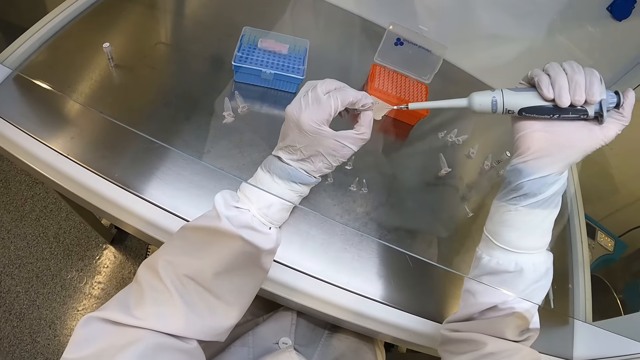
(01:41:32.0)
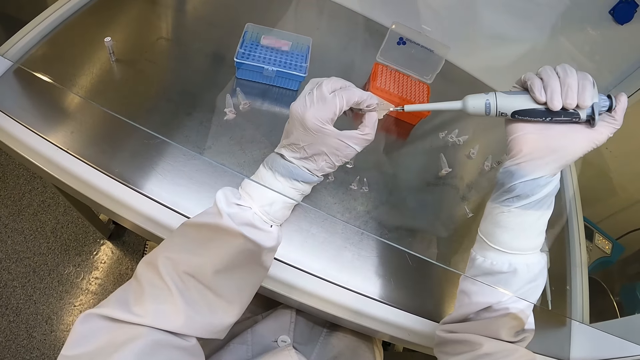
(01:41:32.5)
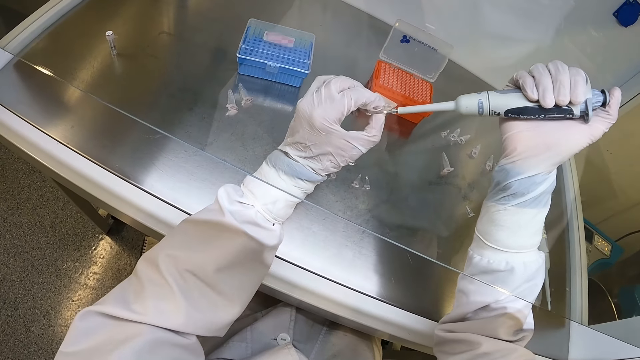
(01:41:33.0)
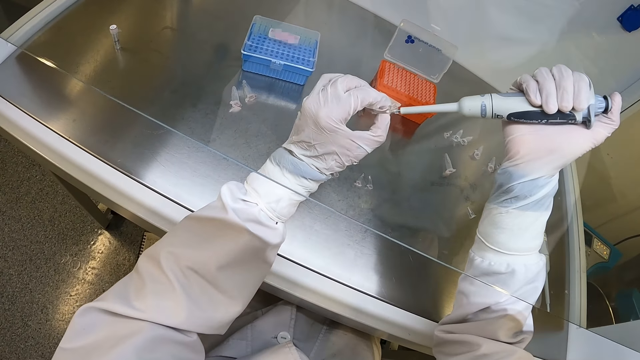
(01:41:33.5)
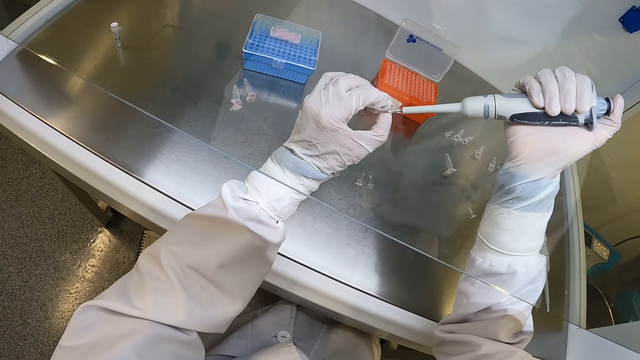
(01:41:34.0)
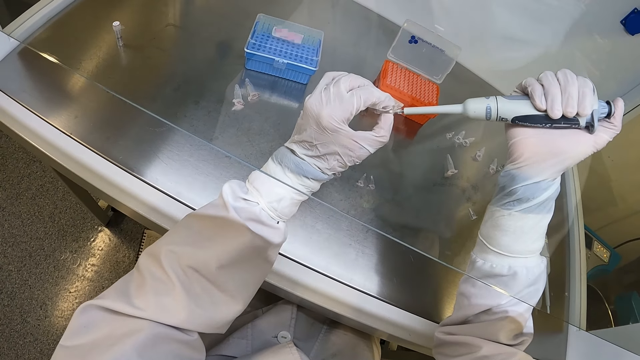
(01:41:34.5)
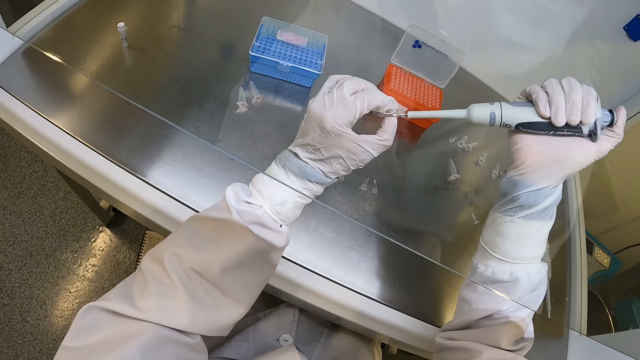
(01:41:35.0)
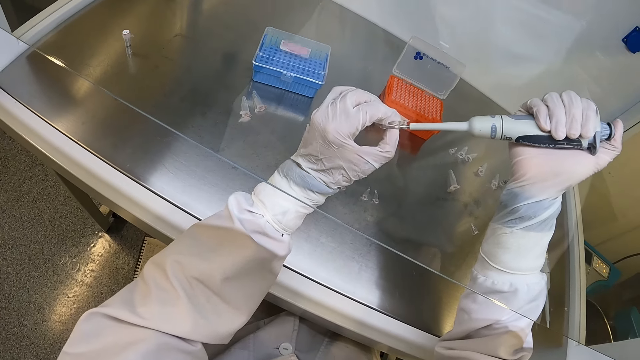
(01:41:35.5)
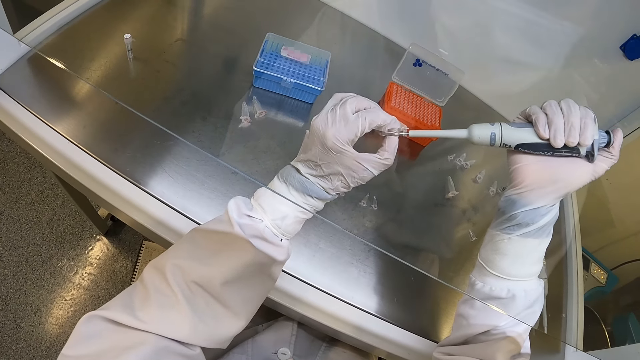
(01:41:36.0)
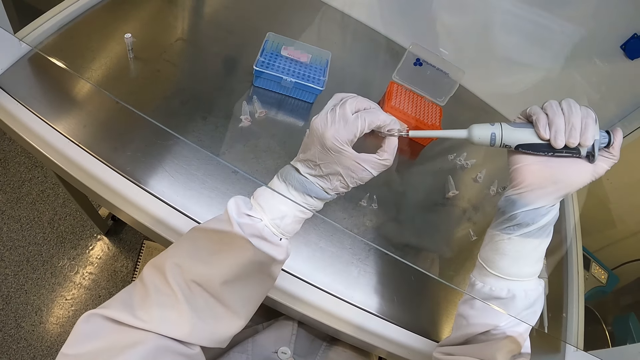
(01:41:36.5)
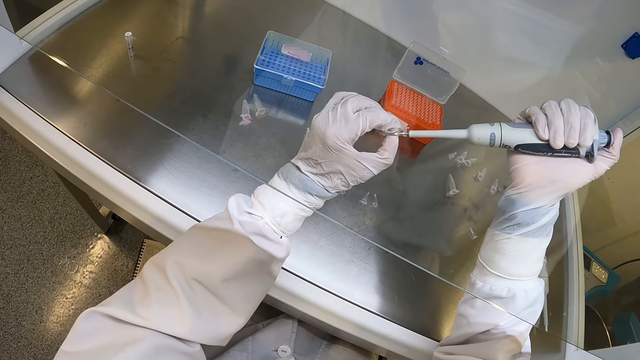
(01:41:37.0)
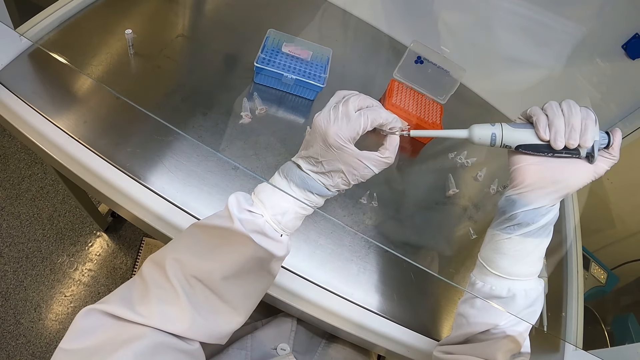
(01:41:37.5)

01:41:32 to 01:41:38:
The camera wearer fills the tube with liquid from the micro pipette in his right gloved hand.

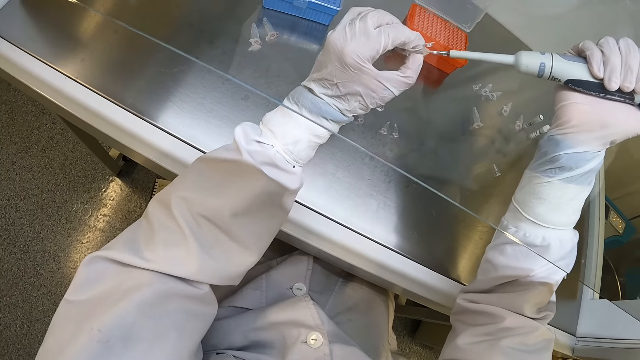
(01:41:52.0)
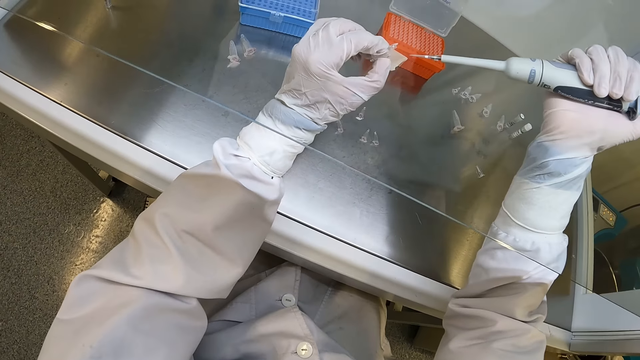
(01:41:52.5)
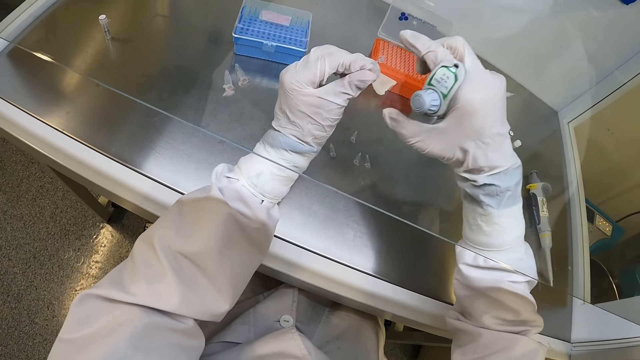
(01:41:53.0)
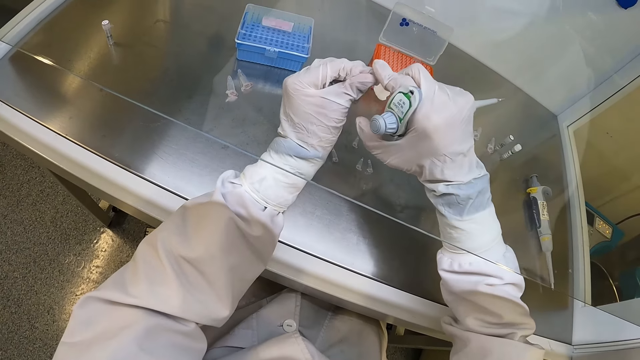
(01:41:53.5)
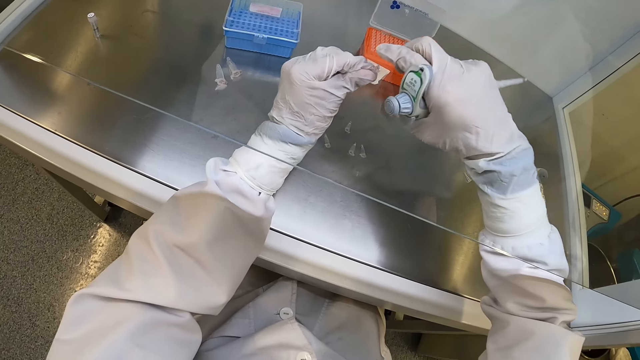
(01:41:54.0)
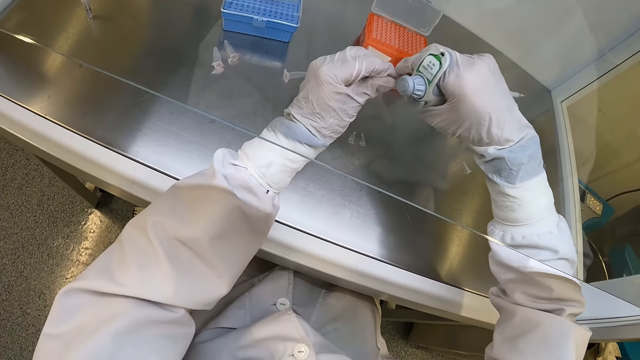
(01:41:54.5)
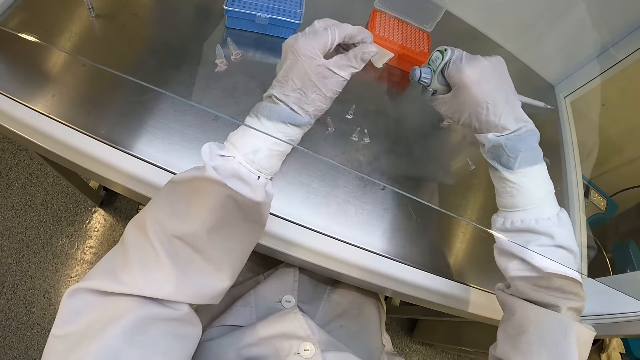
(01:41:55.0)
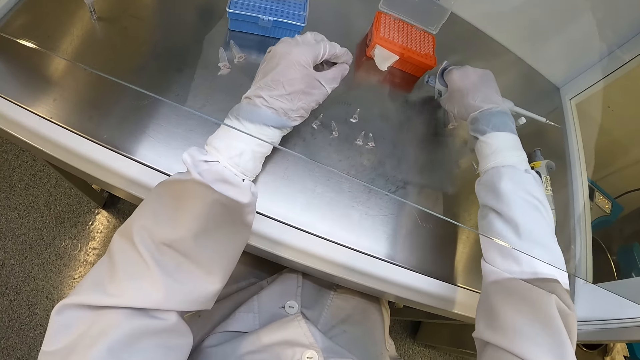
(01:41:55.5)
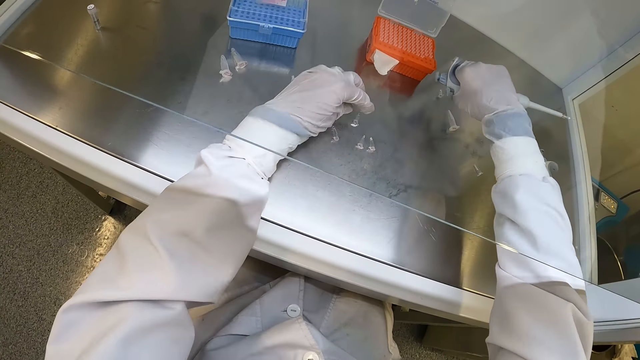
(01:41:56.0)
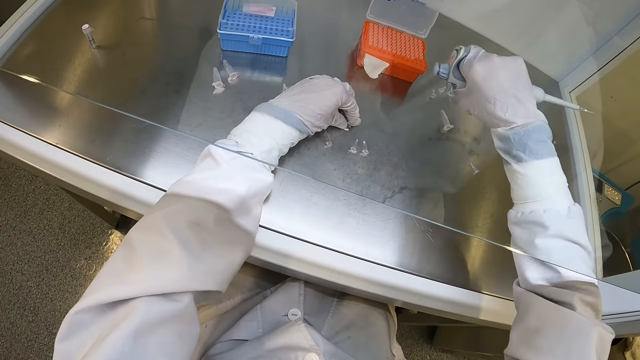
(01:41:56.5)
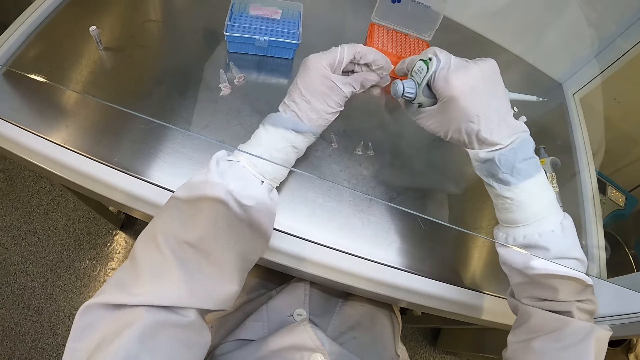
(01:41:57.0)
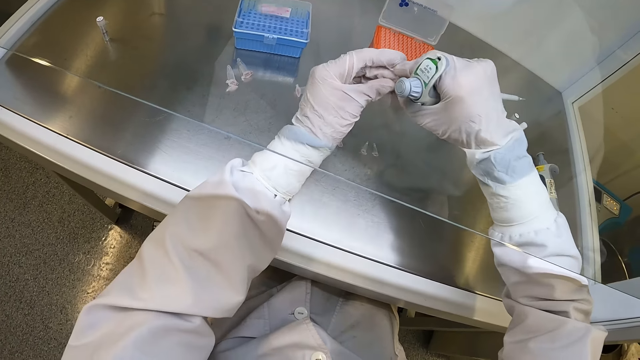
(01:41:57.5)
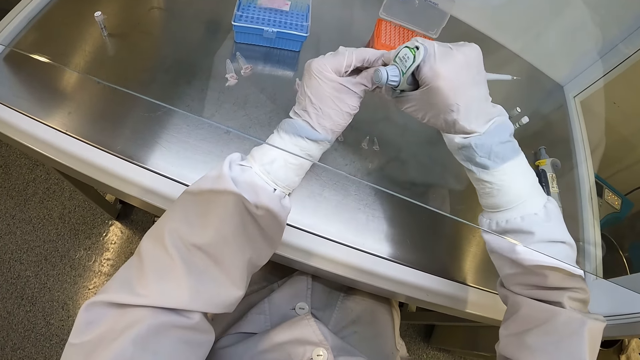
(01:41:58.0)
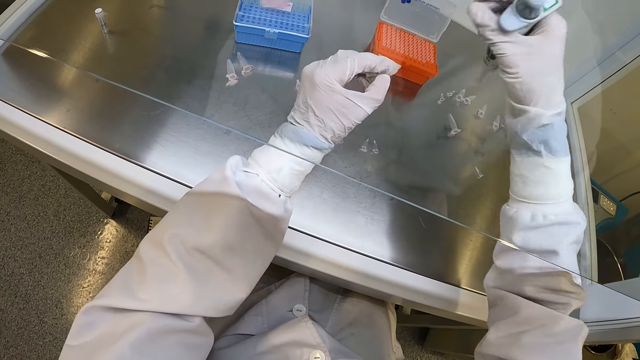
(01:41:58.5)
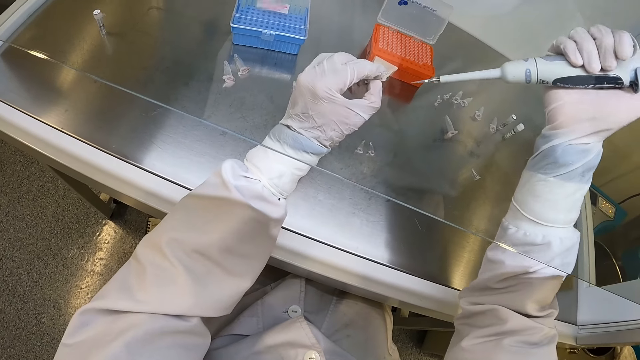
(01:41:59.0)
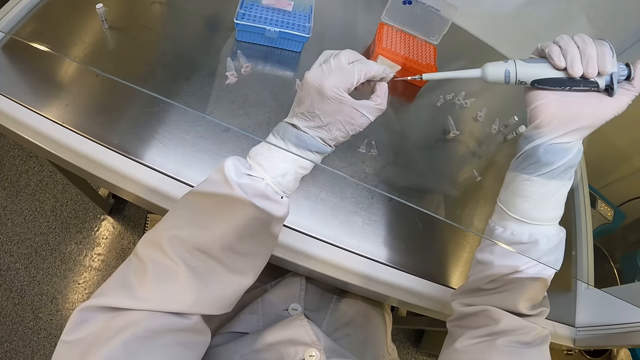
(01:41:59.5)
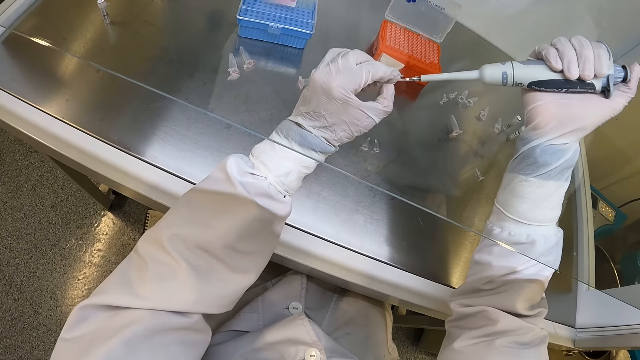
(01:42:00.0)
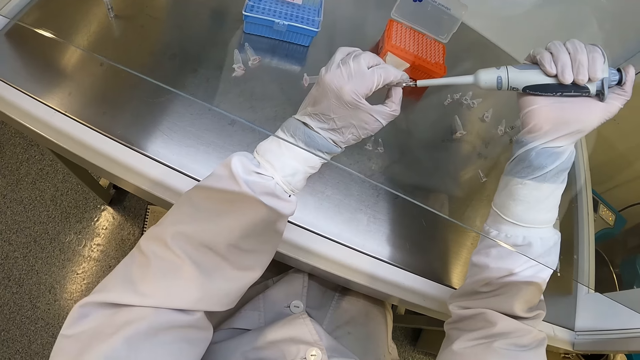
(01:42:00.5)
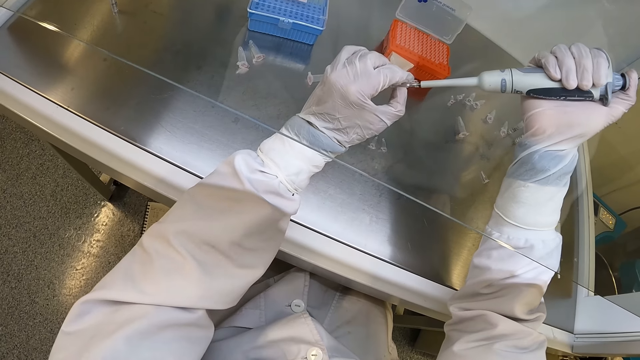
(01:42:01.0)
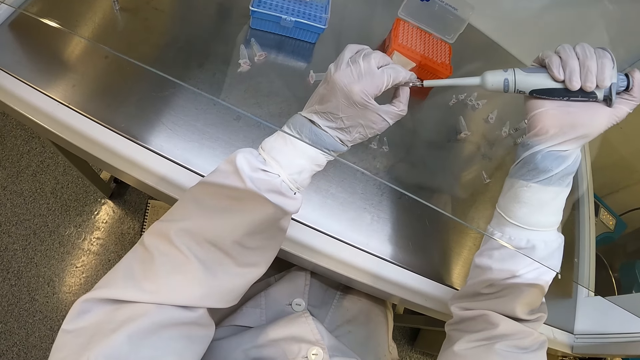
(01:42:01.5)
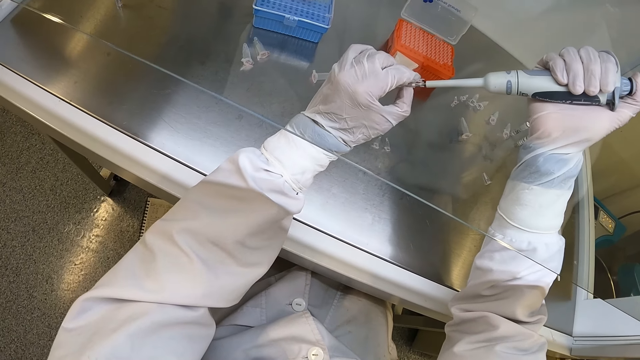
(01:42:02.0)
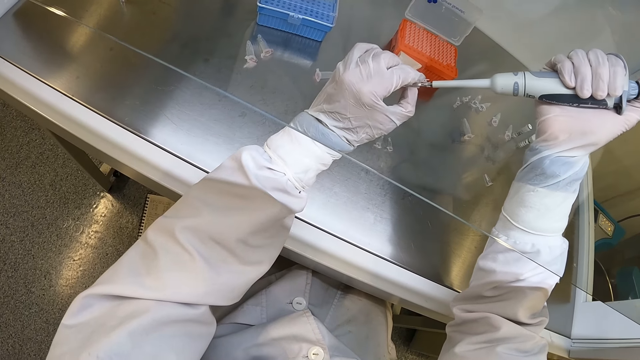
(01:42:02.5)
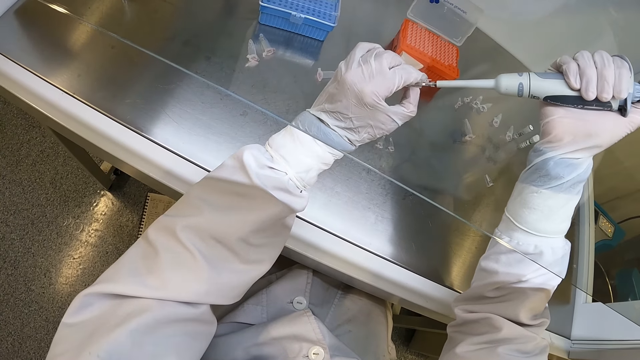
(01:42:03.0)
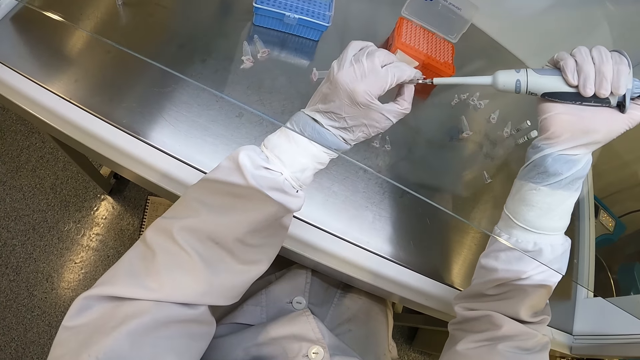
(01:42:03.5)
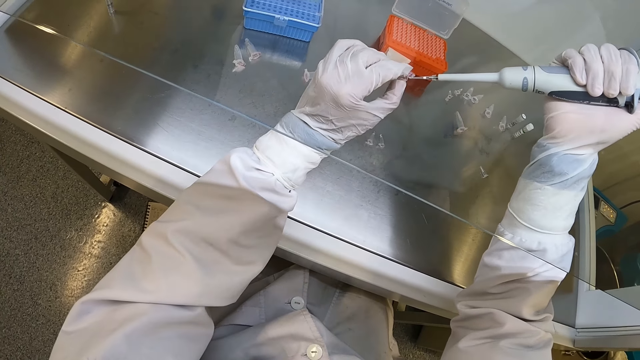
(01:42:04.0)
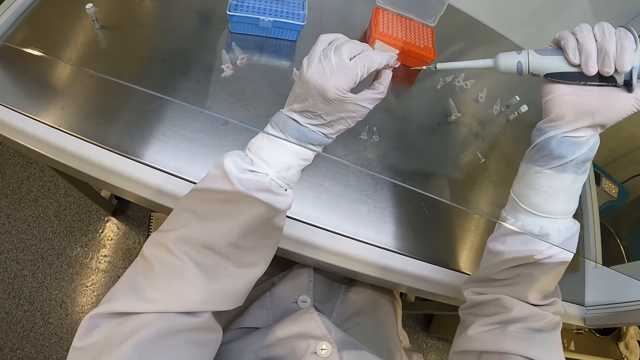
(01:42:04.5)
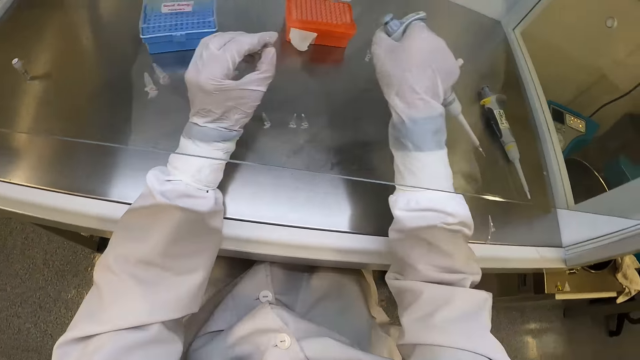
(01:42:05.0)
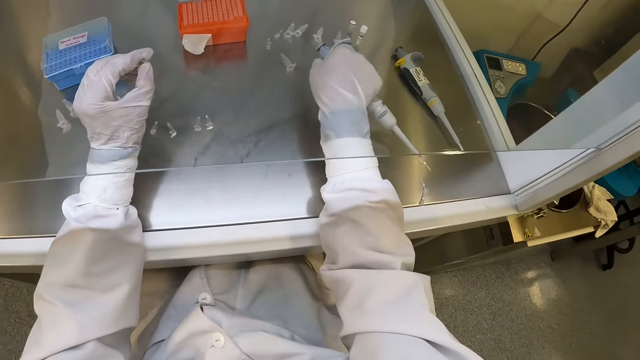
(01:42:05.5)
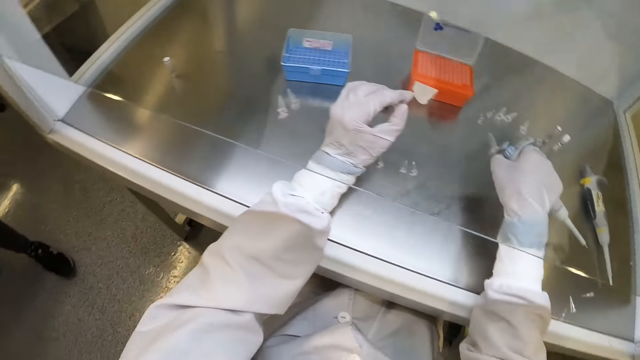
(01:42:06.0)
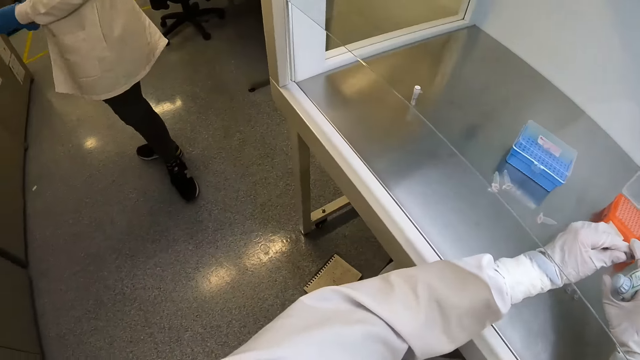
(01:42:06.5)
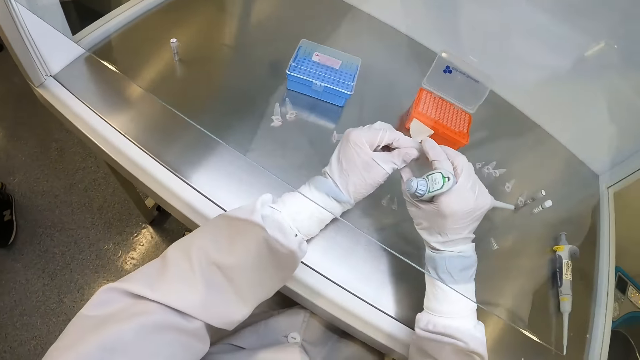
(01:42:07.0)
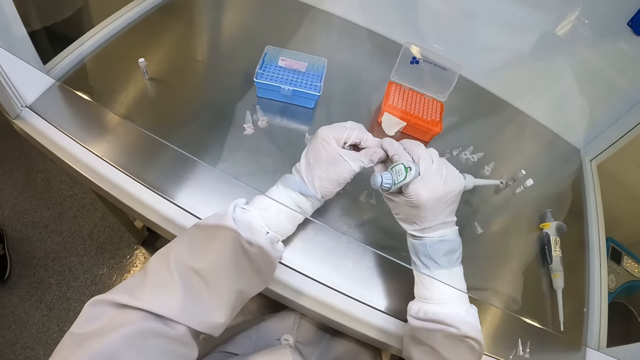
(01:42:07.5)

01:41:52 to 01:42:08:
The camera wearer closes the tube with his right gloved hand. He passes the tube from his left gloved hand to right gloved hand. He drops the tube on the table with his right gloved hand. He picks up a tube from the table with his left gloved hand. He opens the tube with his right gloved hand. He fills the tube with liquid from the micro pipette in his right gloved hand. He inserts the micro pipette or syringe in the tube. He turns the syringe. He looks at a person.
